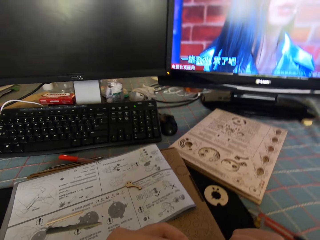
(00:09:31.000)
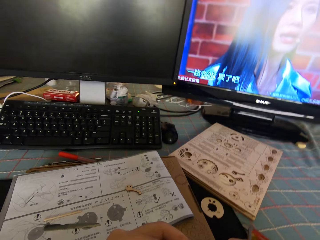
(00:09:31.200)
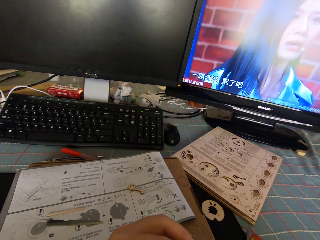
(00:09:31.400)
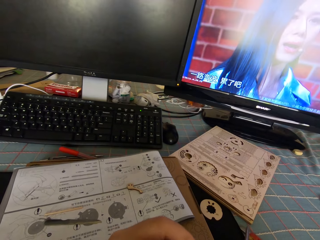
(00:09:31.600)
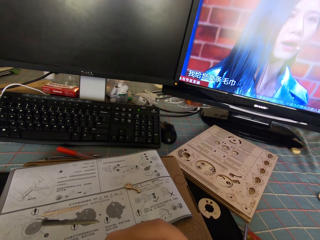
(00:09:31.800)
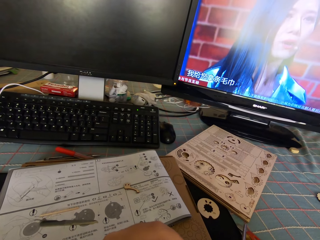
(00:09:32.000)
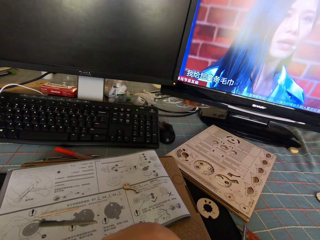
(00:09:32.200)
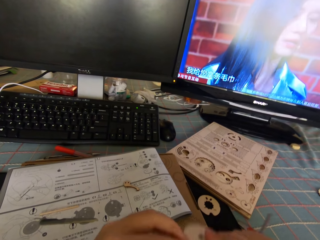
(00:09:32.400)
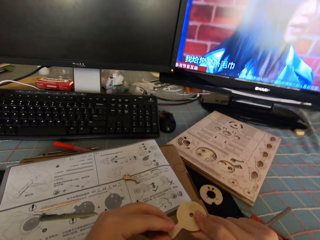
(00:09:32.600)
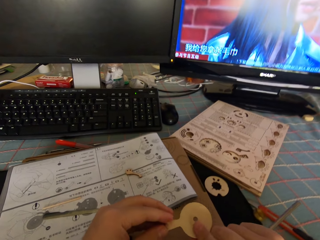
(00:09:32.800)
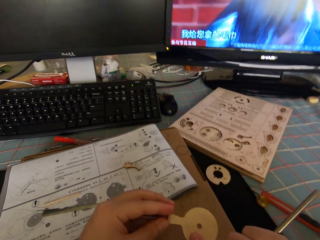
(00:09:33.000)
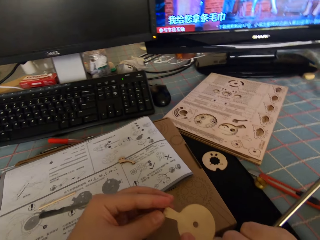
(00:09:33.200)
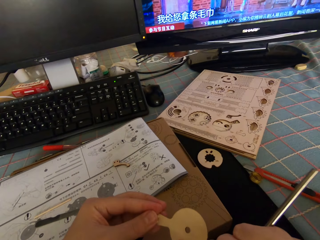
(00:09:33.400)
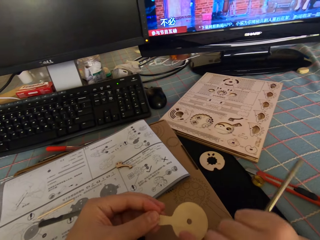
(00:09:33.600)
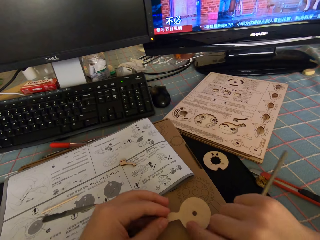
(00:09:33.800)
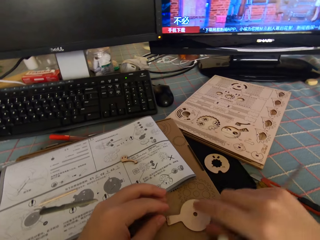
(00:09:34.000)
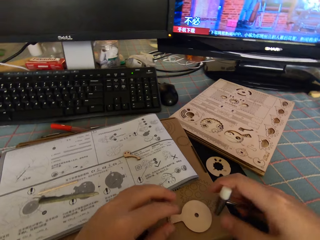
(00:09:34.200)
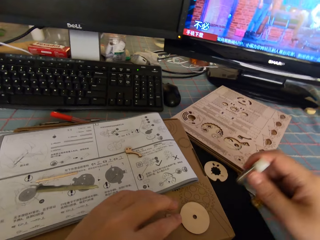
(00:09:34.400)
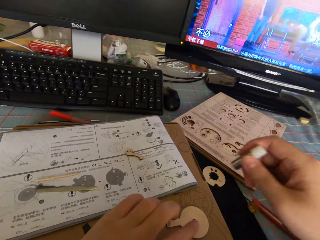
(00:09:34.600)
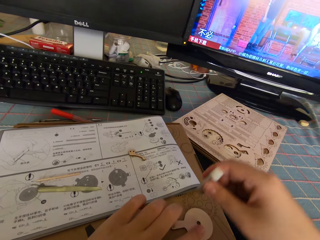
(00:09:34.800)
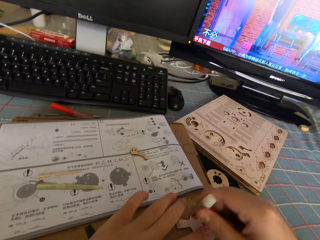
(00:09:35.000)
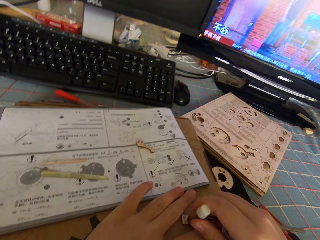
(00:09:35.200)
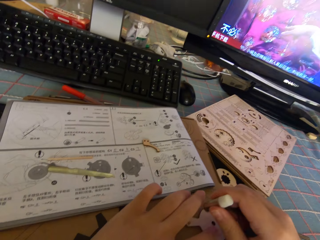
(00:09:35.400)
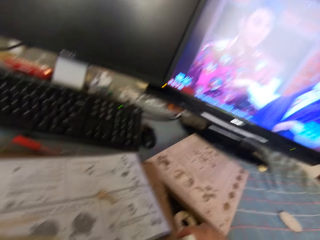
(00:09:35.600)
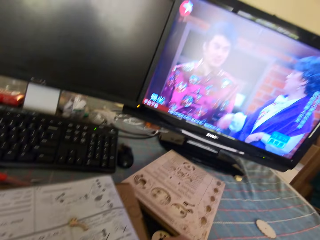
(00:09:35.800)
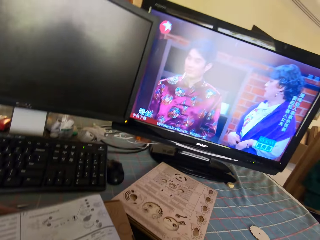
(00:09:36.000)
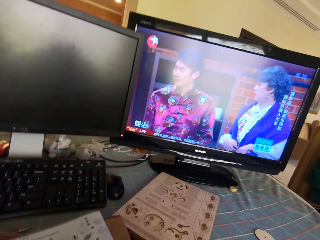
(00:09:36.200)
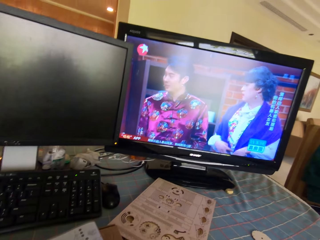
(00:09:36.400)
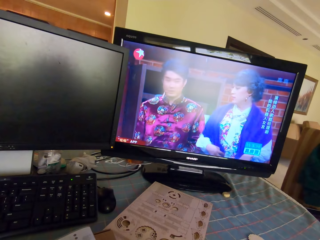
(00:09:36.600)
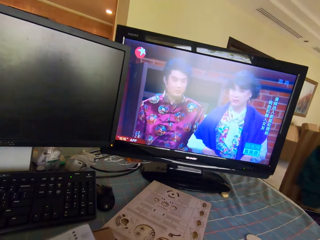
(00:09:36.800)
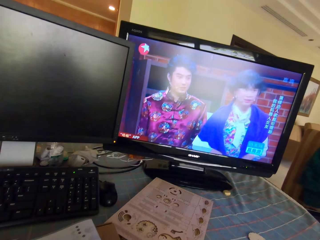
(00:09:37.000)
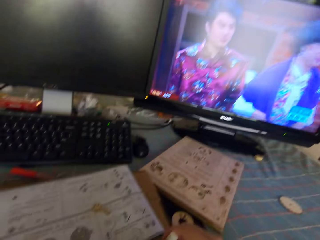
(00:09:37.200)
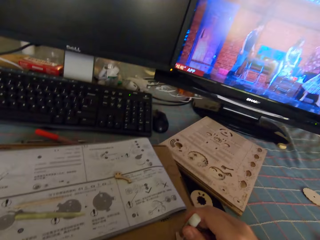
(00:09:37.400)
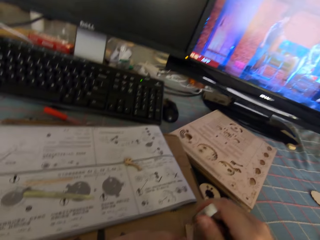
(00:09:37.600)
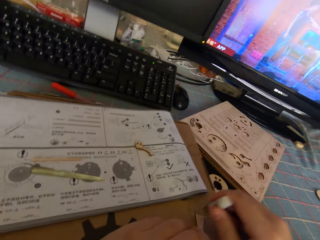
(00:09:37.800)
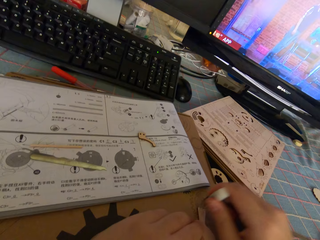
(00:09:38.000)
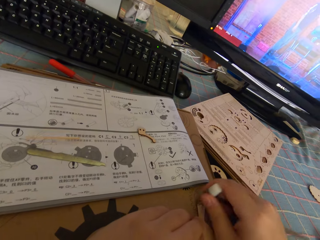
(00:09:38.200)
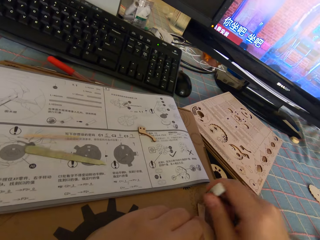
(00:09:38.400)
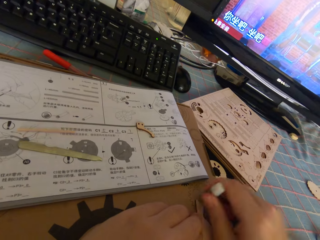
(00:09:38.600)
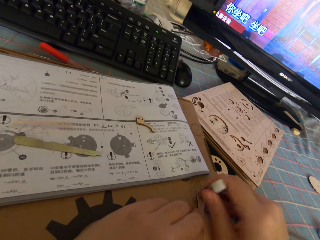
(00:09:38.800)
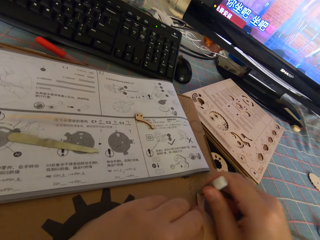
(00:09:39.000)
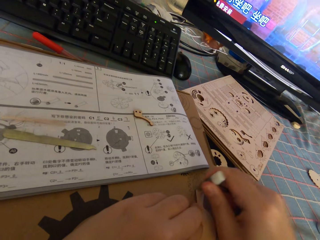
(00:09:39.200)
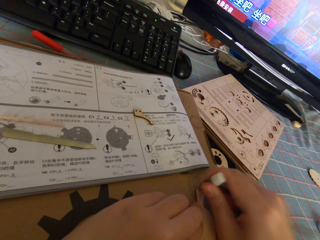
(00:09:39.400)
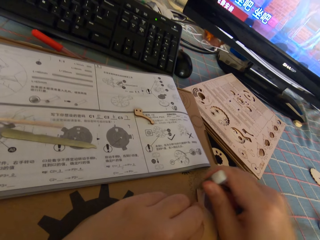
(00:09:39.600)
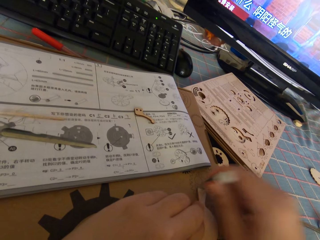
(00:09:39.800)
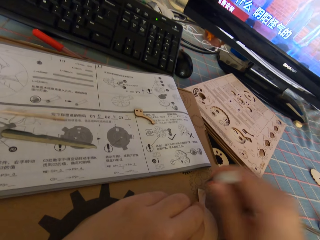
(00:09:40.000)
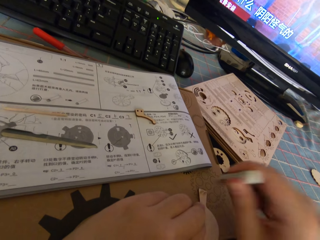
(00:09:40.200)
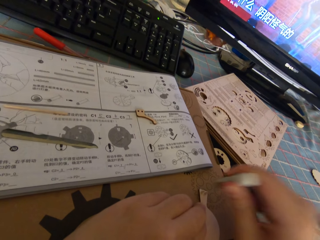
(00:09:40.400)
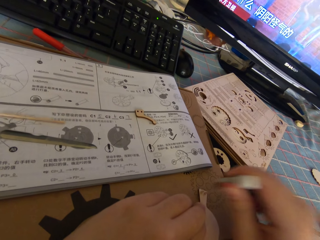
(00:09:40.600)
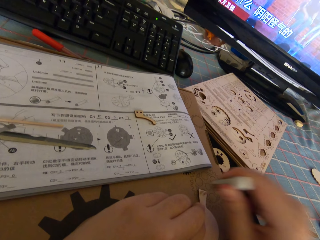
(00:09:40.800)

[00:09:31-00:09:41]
The camera wearer looks at the model piece. They drop the round piece of wood on a package box on the desk. They touch the model piece. They look at the television. They hit the tiny piece of wood on the round piece of wood with the watch hammer.

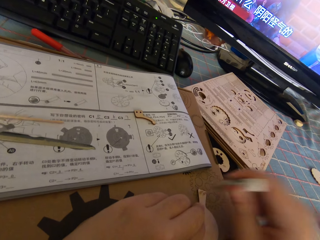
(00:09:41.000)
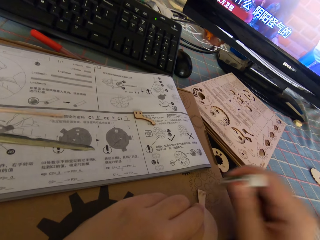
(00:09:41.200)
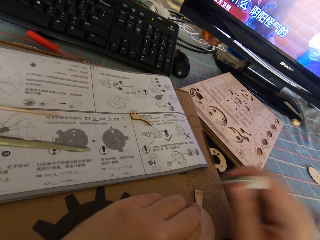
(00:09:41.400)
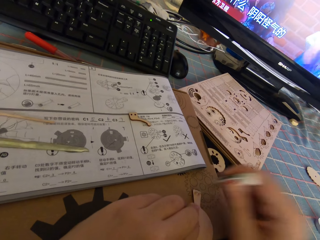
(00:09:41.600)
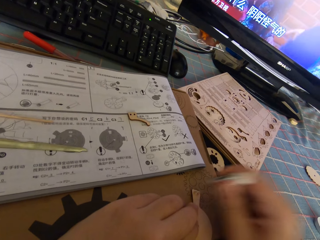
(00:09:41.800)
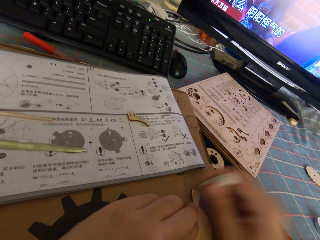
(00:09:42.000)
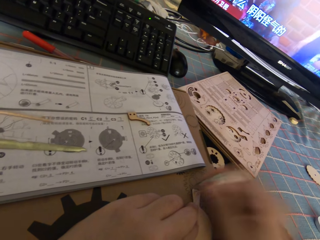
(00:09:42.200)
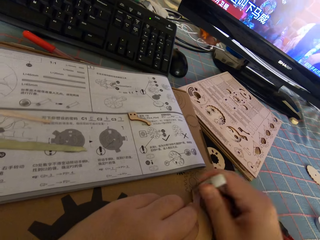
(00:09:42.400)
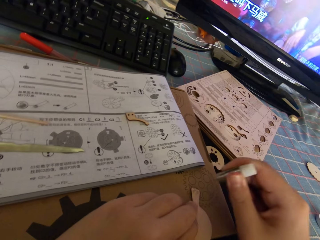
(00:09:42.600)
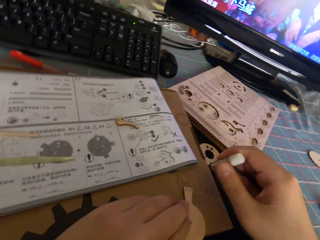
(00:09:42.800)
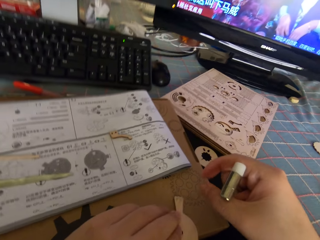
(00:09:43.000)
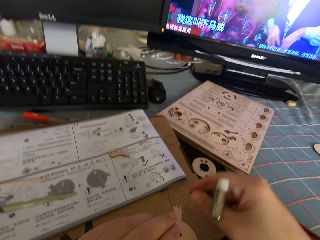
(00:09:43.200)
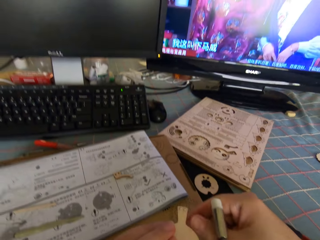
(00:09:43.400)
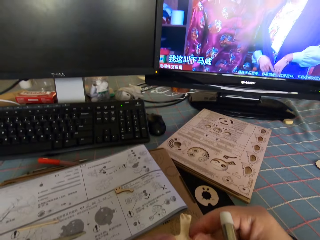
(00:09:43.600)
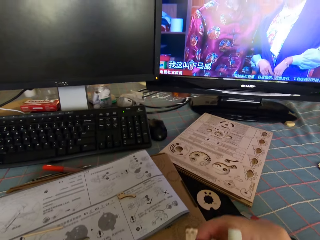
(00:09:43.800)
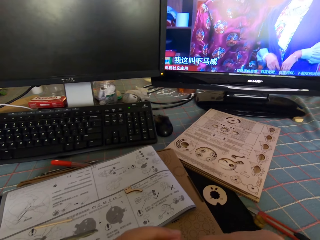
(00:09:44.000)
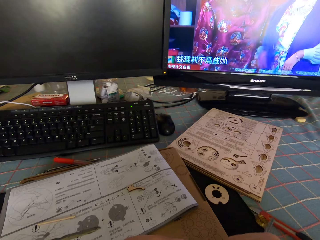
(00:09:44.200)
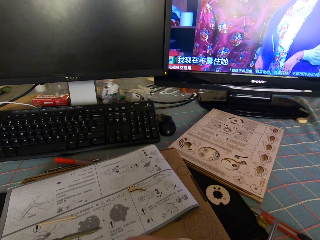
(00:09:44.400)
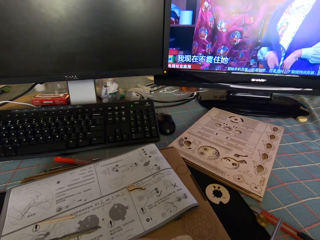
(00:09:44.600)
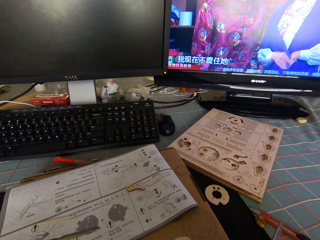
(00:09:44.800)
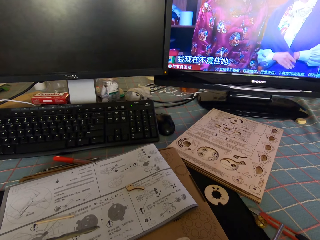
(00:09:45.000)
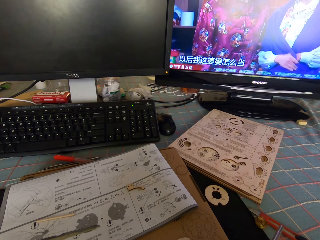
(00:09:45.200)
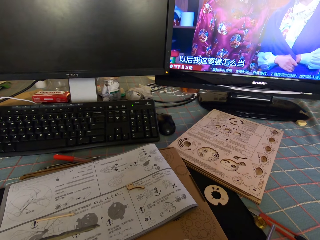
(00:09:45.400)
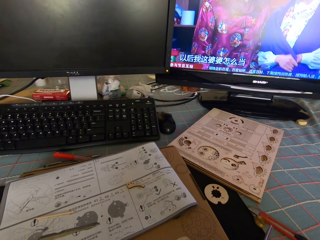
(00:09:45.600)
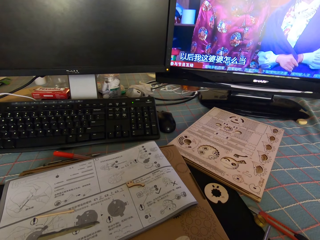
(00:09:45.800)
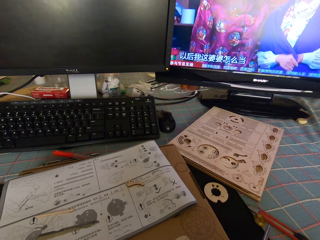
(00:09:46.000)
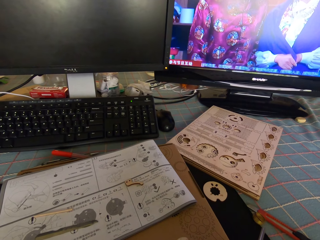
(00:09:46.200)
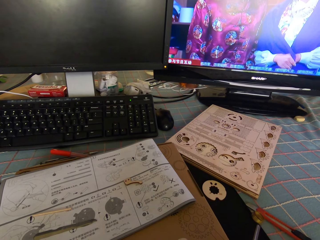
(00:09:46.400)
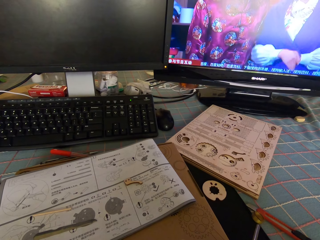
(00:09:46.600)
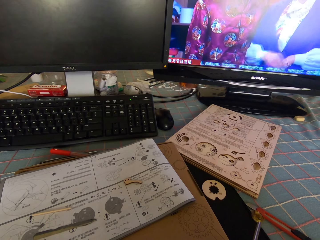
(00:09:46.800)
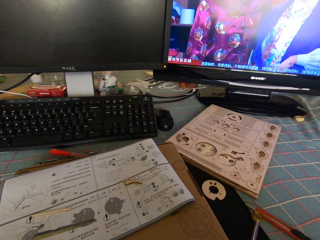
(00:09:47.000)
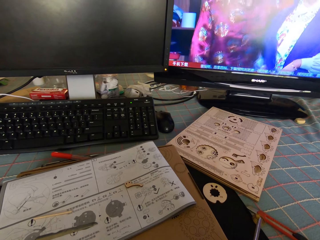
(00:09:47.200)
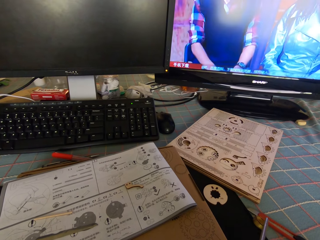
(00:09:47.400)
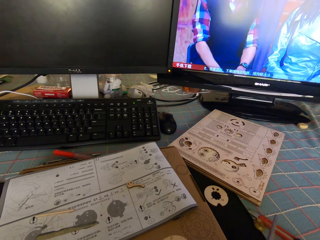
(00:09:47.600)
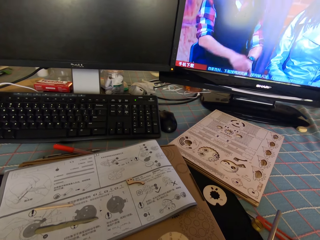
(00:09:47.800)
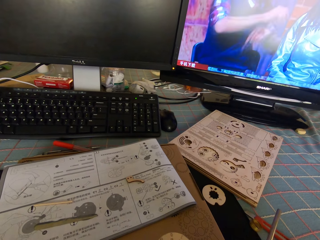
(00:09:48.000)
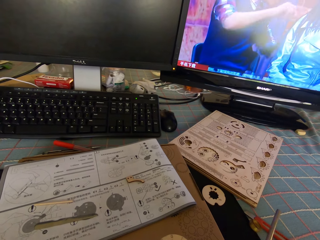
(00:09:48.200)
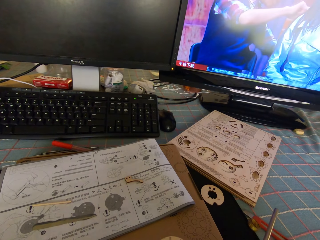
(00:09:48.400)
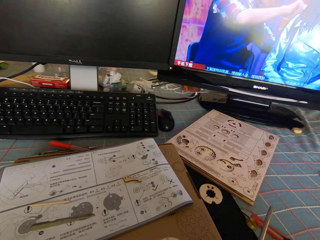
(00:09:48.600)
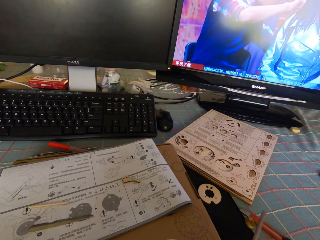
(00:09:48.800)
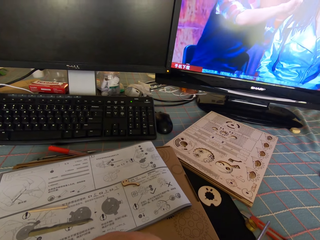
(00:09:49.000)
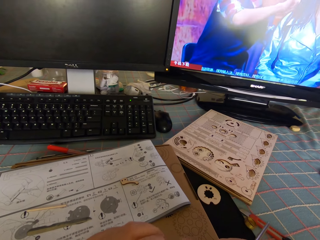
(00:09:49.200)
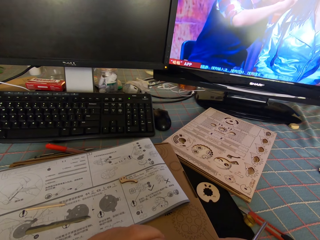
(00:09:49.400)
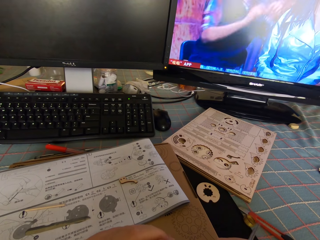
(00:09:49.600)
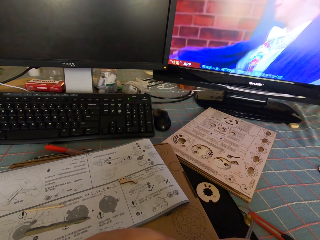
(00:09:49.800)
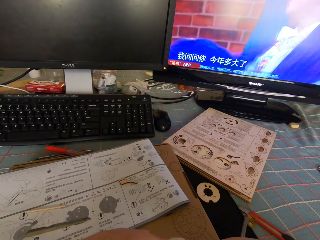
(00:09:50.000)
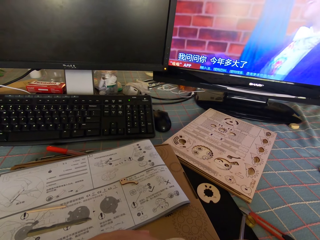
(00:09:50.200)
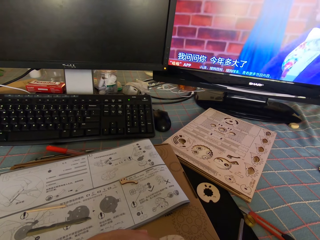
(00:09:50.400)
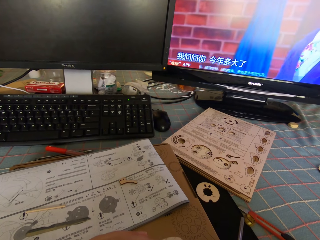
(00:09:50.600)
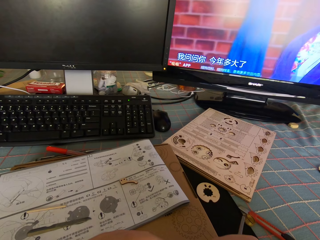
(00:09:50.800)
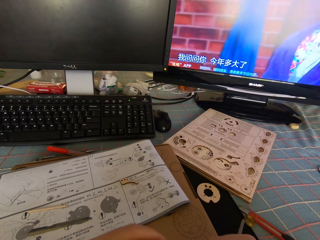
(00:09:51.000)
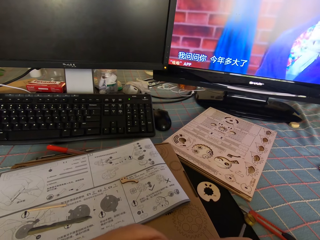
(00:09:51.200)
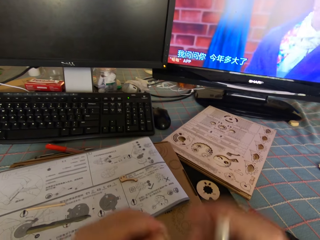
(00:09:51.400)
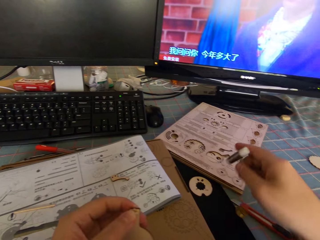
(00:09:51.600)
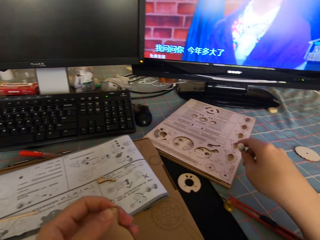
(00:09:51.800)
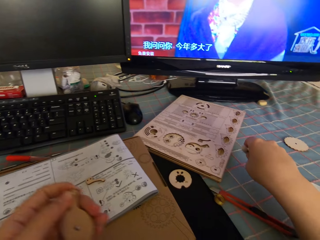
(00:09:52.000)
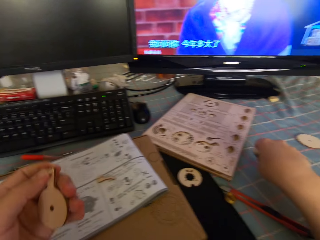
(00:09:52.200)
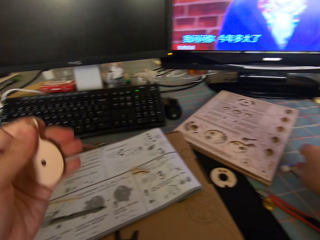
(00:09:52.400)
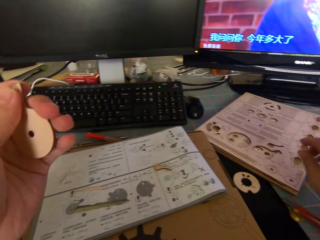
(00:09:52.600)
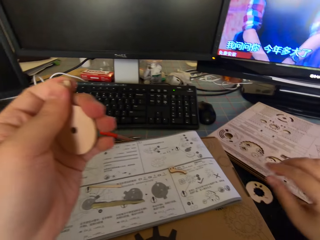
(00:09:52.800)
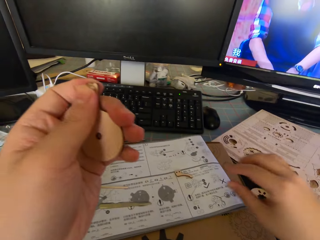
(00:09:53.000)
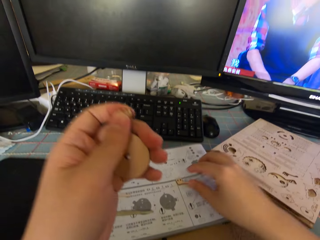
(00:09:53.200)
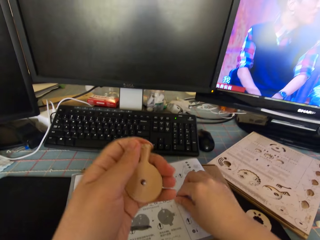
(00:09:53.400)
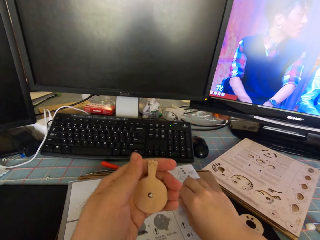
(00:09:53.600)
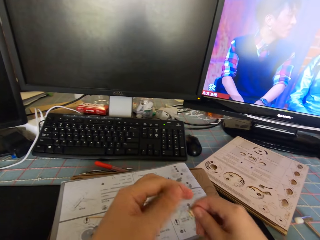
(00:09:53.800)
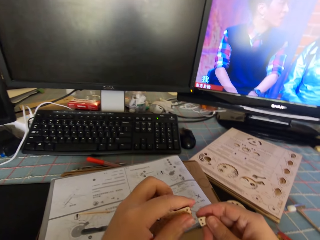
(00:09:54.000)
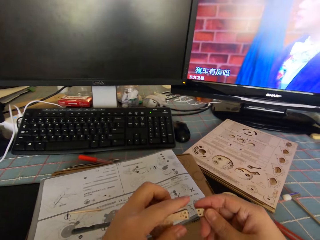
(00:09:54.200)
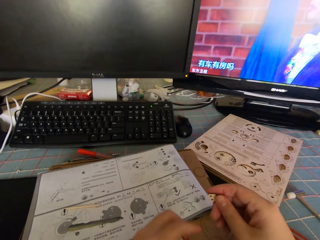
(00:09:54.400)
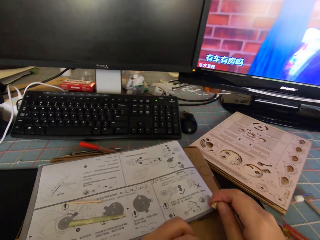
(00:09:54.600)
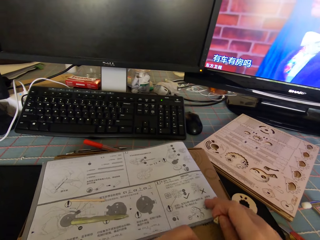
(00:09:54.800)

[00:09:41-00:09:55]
The camera wearer lifts the round piece of wood or model piece from the package box. They touch the model piece. They do something. They drop the watch hammer on the desk. They pick up another piece of wood from an instruction manual on the package box. They move the paper.
